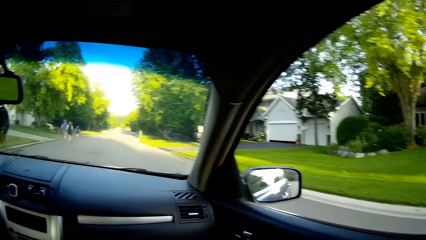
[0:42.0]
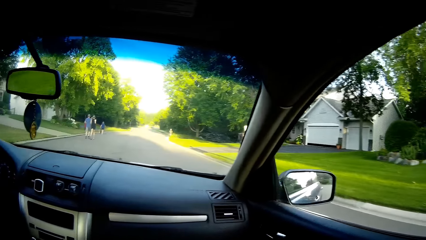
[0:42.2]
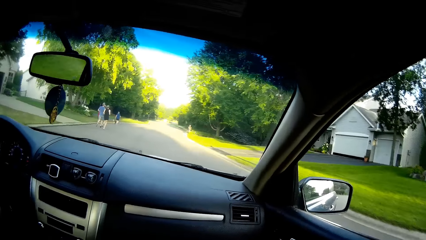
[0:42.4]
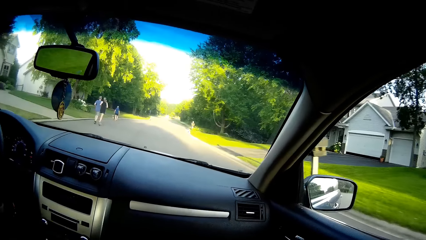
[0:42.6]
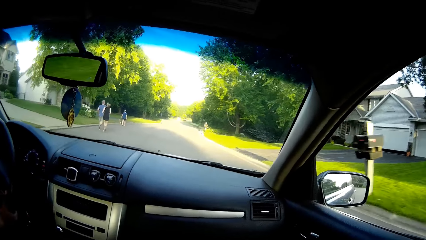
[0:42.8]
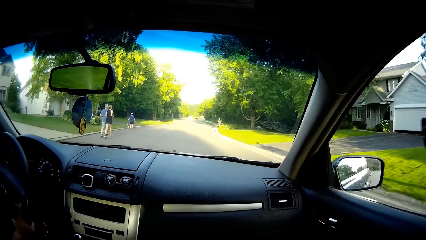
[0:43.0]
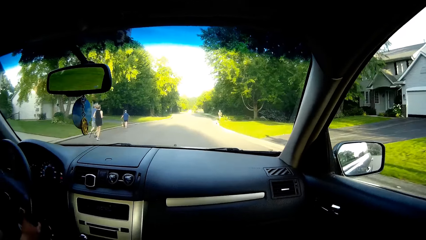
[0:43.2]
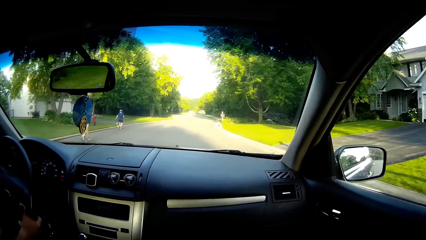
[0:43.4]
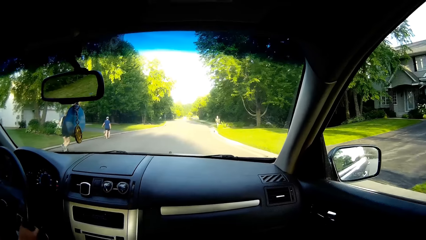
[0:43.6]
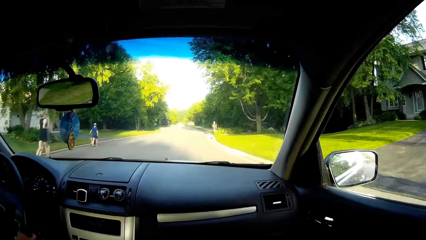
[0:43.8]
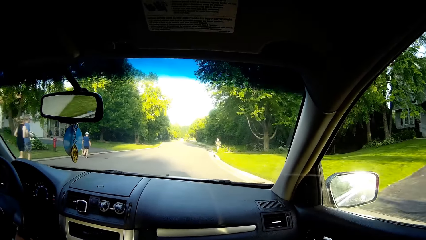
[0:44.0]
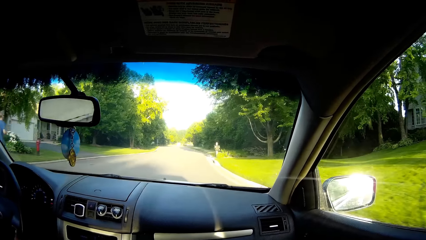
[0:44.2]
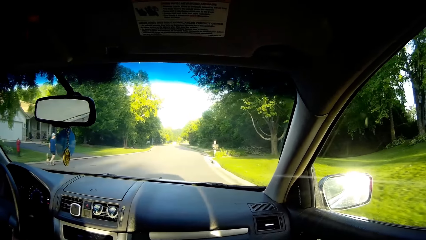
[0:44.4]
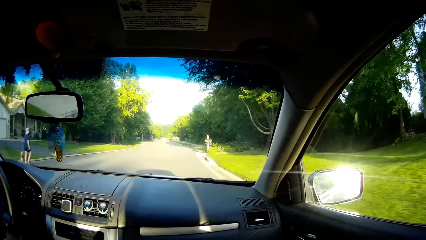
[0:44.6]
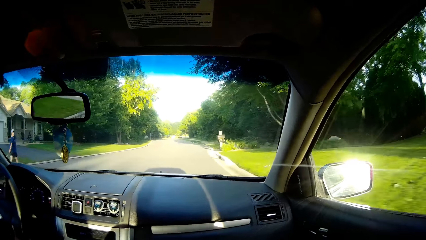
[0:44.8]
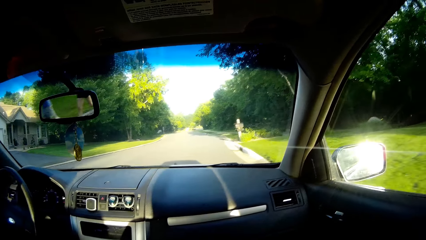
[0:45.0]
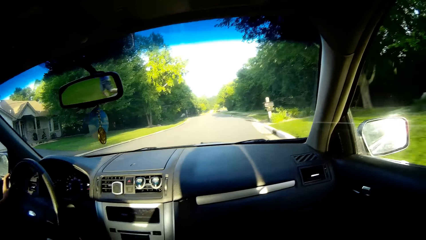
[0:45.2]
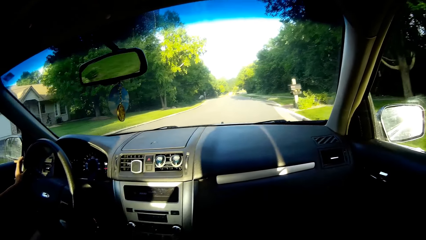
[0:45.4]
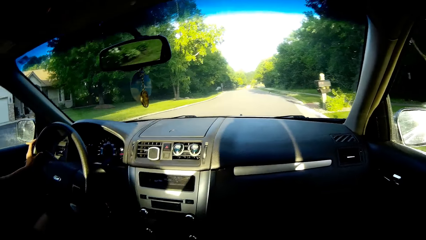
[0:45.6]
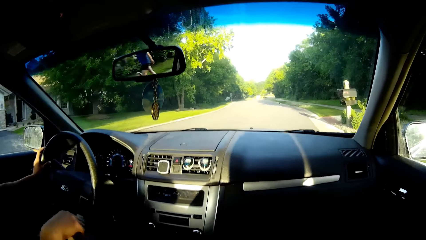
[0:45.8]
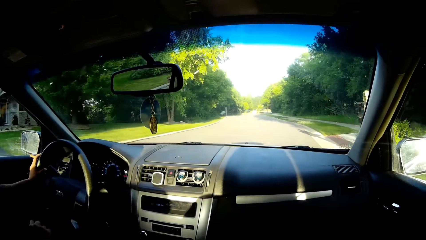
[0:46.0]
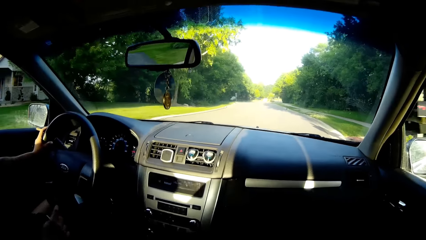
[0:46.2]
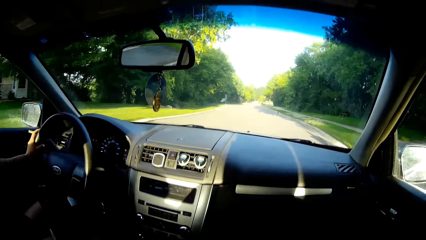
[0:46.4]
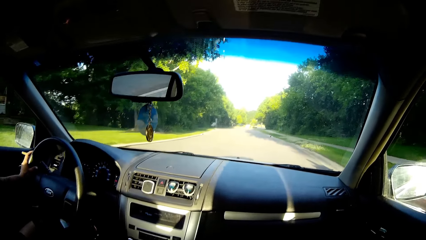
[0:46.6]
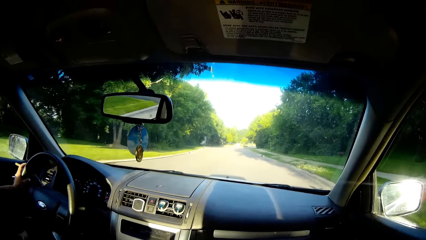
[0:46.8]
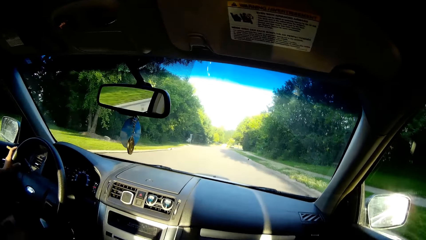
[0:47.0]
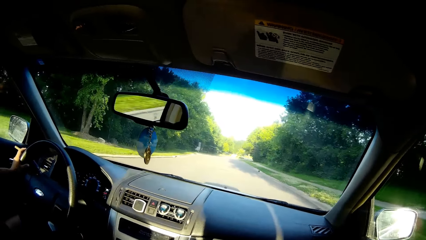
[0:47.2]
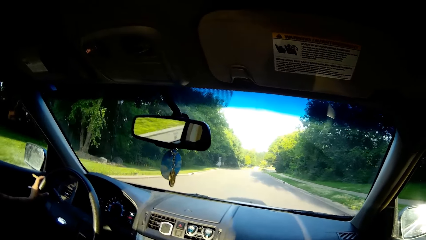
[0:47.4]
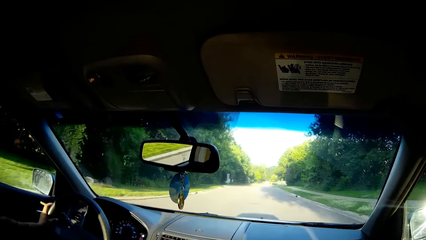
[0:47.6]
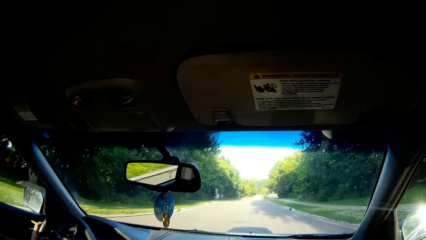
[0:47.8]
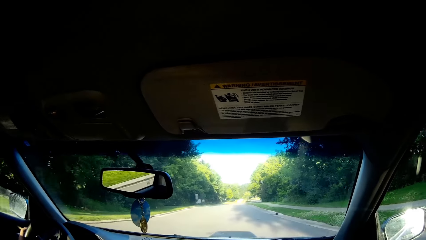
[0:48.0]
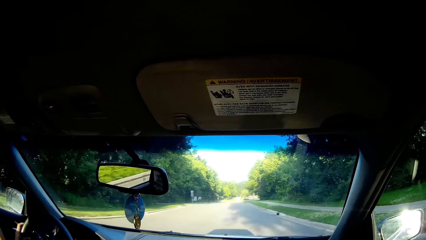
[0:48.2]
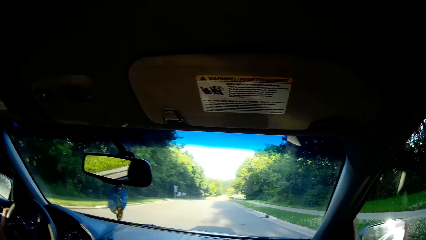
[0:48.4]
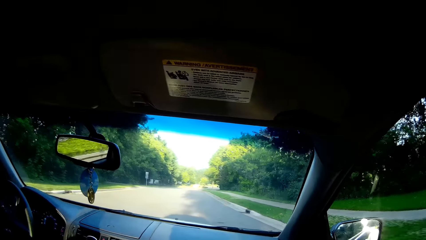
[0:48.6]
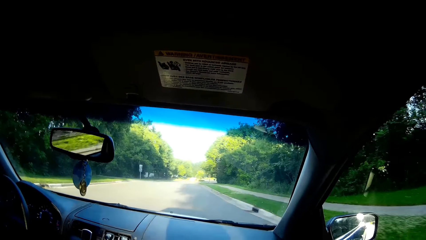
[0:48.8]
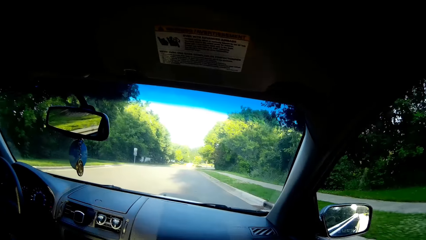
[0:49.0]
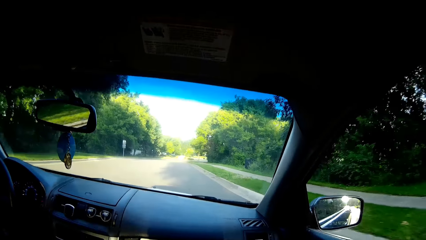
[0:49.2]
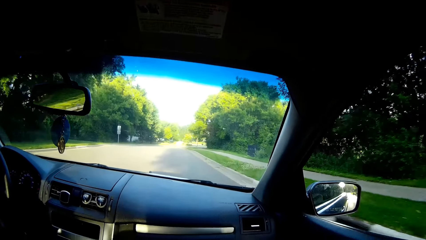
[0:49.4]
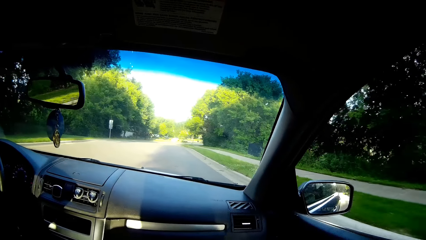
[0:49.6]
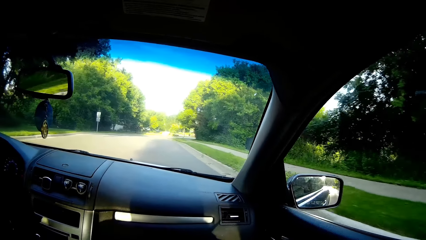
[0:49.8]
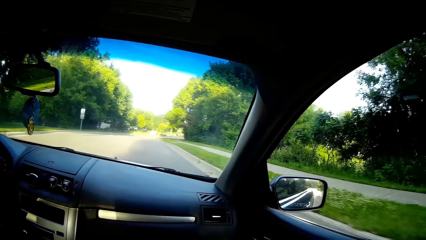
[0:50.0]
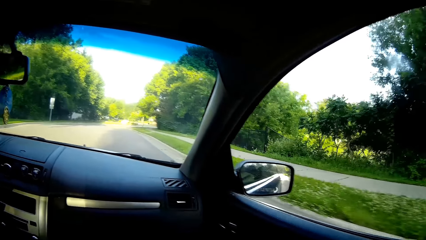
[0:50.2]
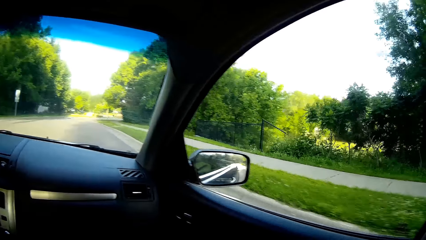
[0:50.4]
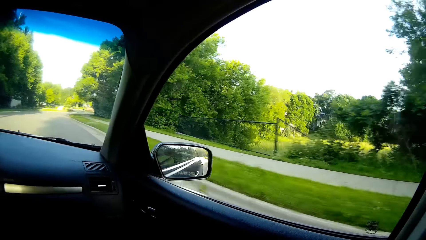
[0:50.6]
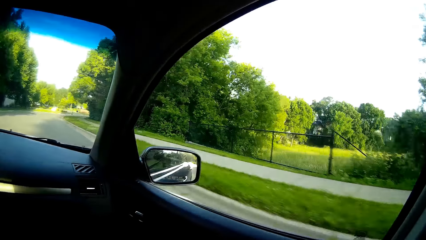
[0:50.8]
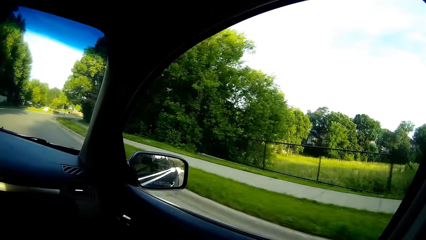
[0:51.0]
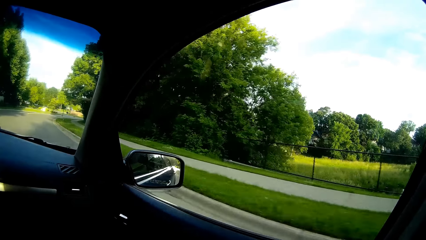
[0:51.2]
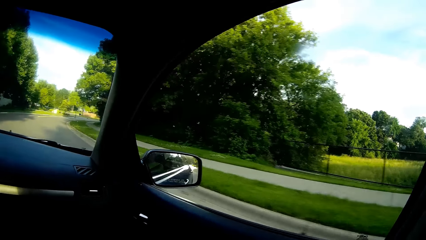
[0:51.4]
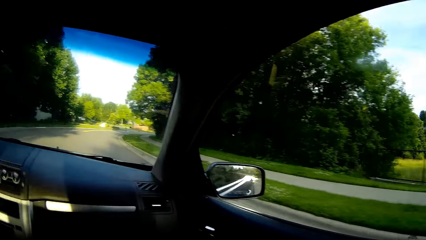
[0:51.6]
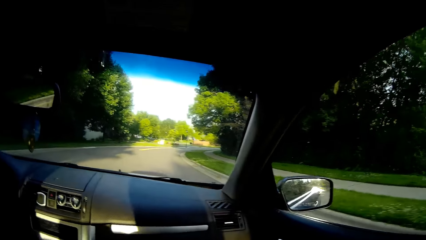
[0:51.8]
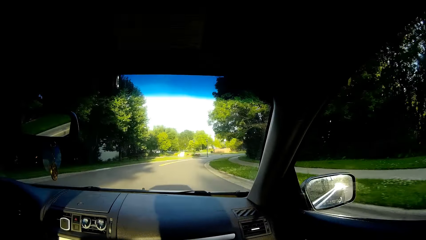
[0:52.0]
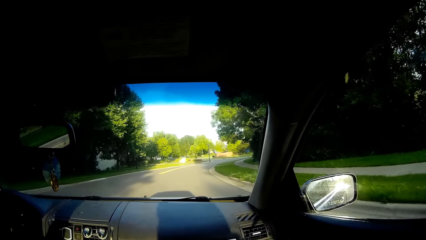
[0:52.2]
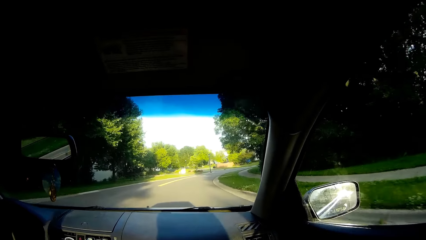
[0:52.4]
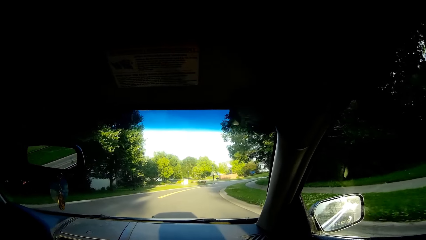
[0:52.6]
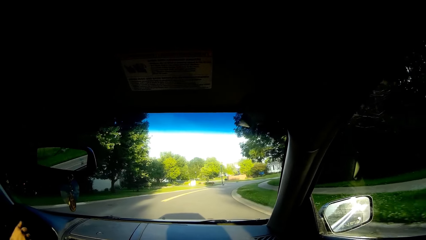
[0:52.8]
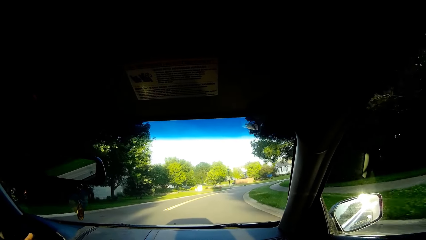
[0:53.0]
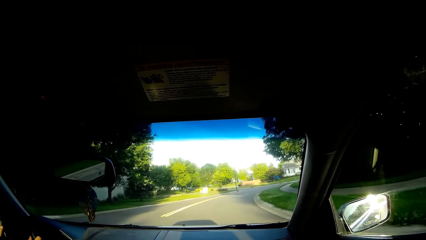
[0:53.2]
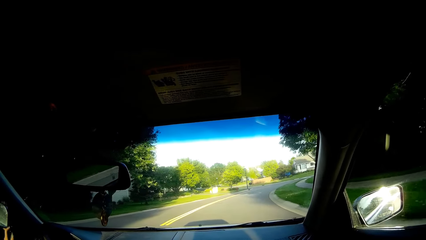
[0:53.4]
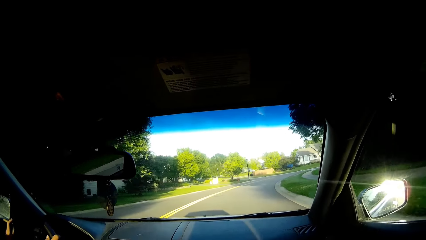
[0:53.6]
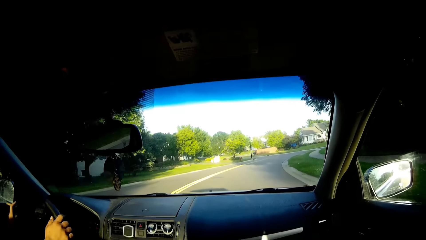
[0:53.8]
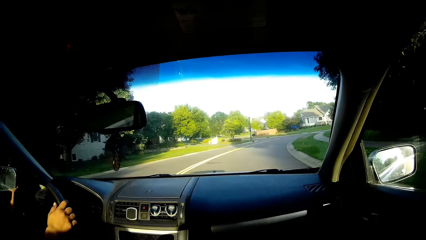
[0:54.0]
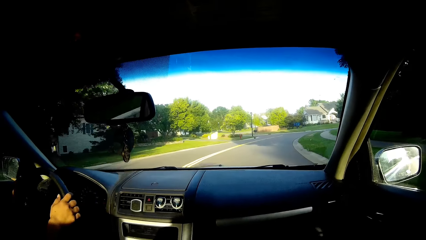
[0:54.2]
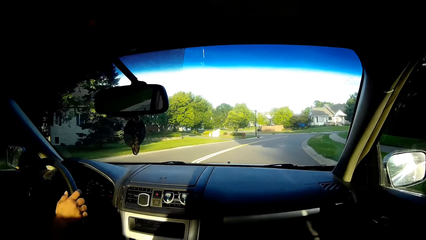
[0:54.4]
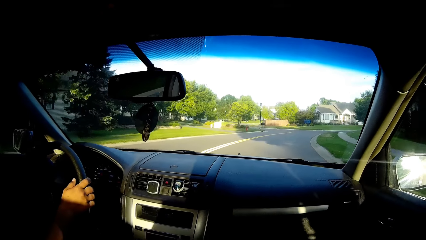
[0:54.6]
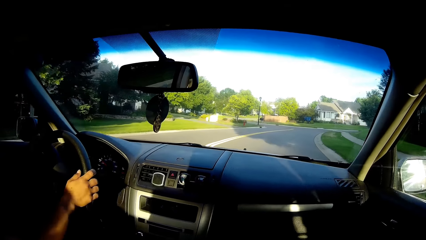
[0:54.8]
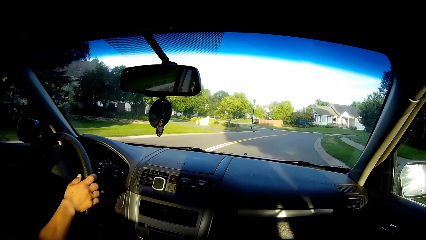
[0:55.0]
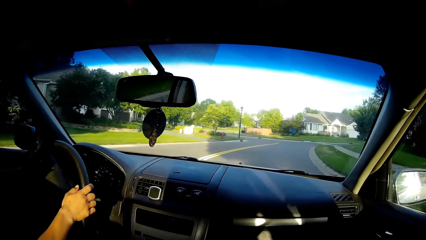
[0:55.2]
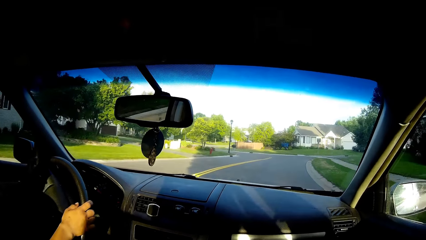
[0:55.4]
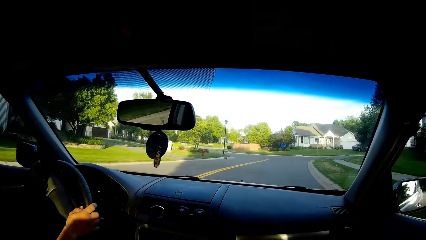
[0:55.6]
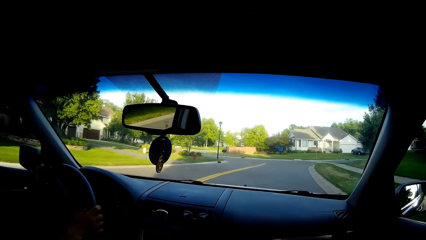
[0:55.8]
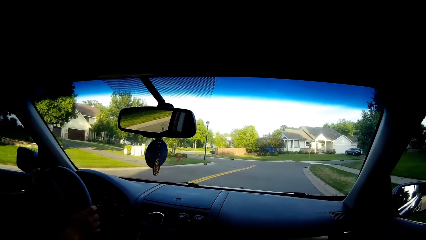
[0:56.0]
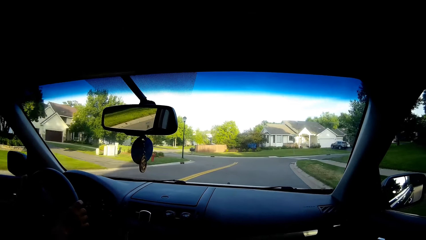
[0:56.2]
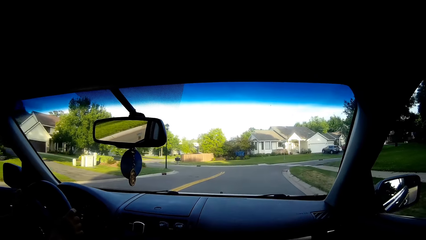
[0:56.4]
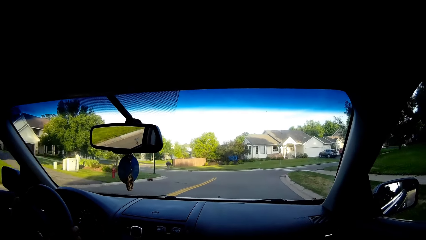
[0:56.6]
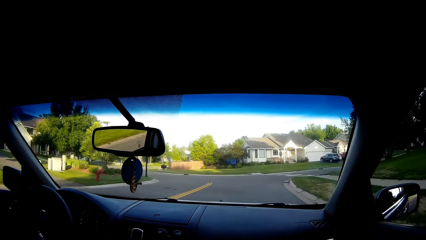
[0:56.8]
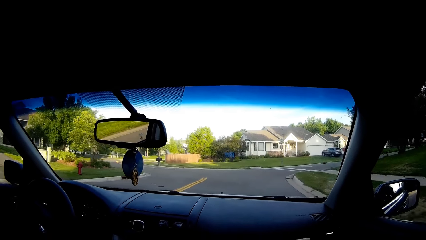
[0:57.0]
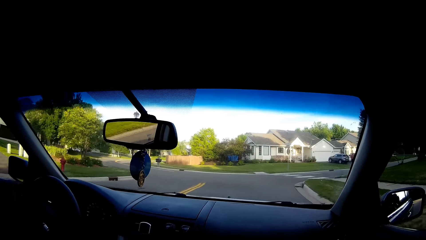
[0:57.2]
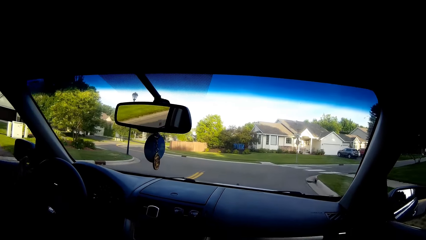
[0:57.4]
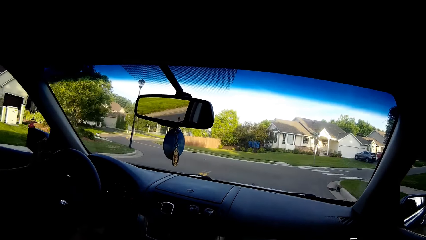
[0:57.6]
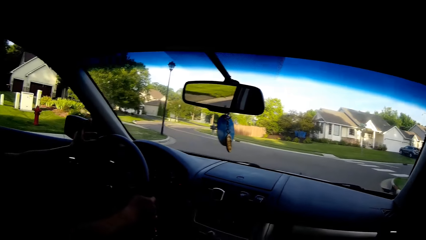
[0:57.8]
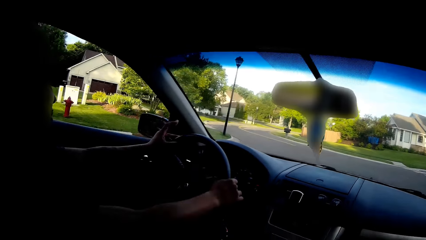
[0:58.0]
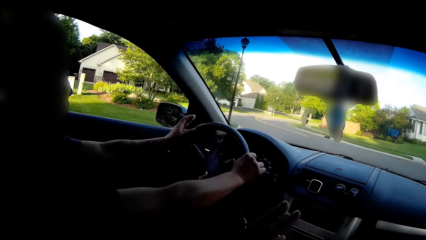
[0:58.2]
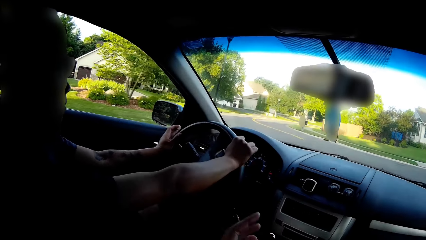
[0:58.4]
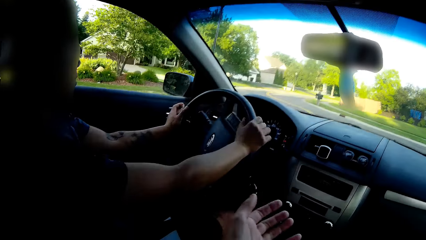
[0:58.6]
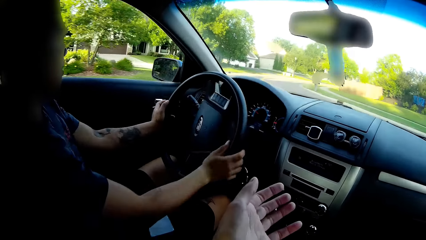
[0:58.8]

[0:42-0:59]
The camera wearer converses with the driver. They look around. They converse with the driver again.
